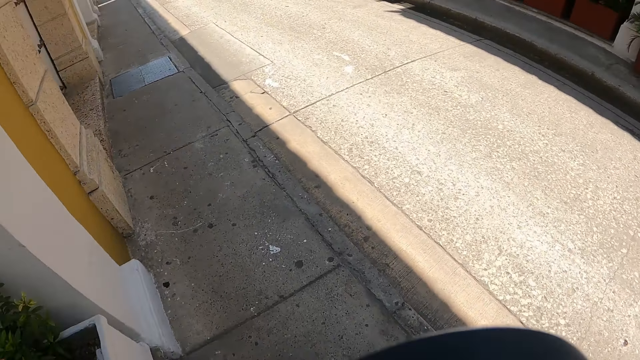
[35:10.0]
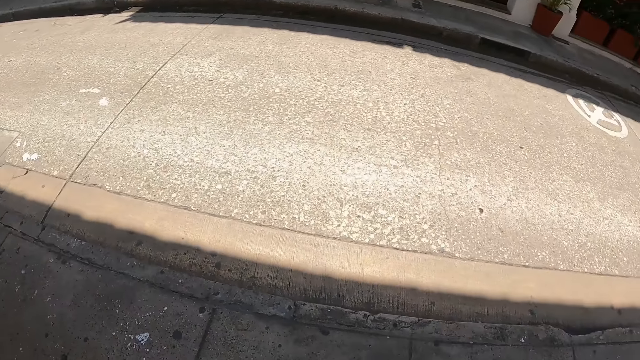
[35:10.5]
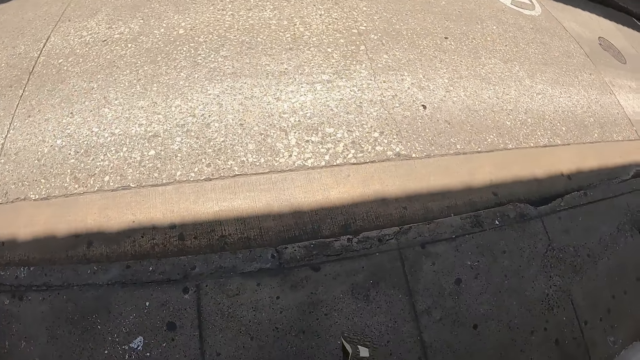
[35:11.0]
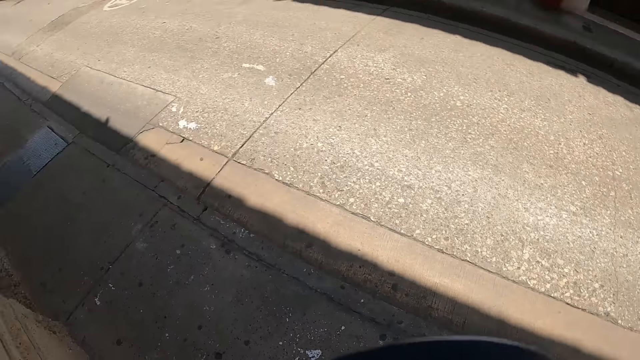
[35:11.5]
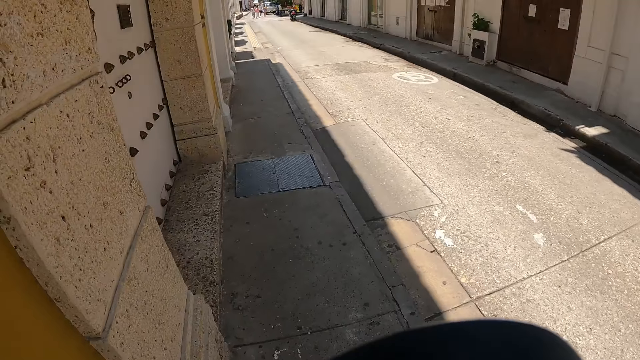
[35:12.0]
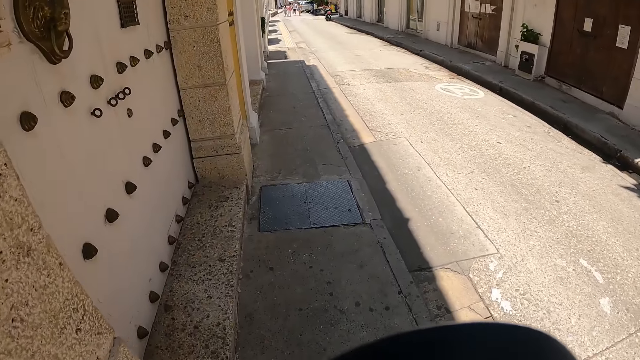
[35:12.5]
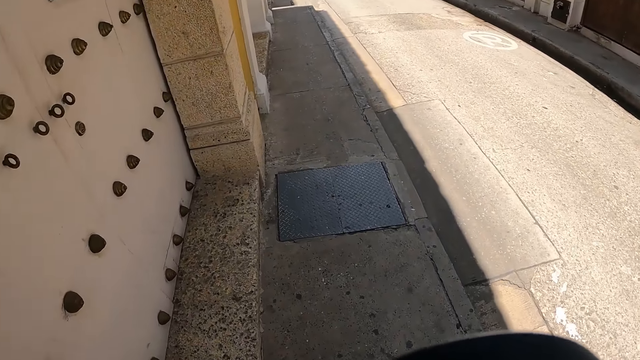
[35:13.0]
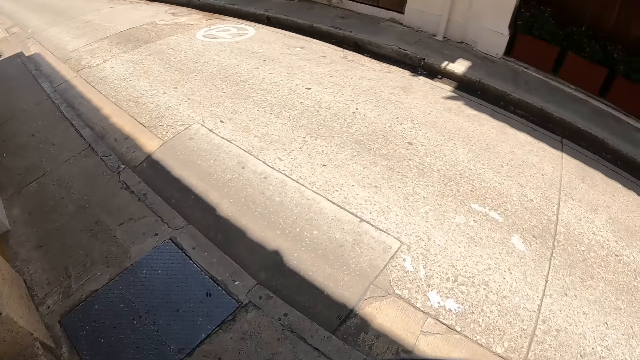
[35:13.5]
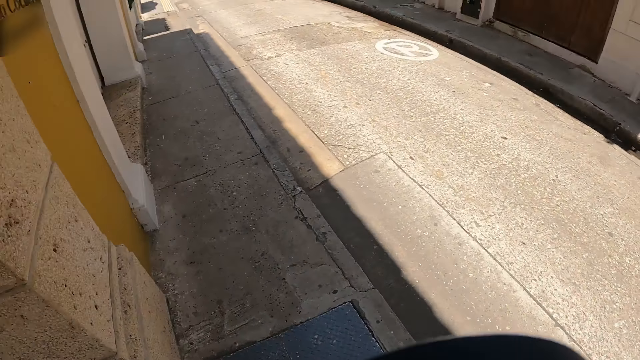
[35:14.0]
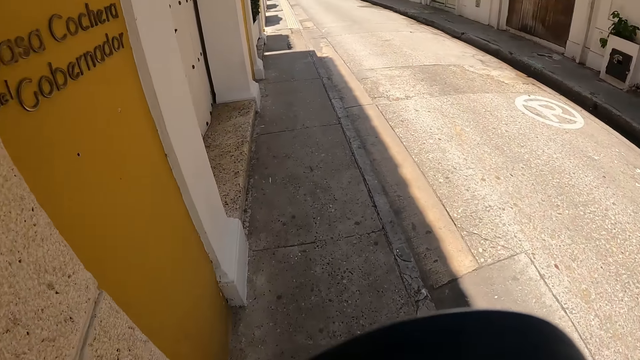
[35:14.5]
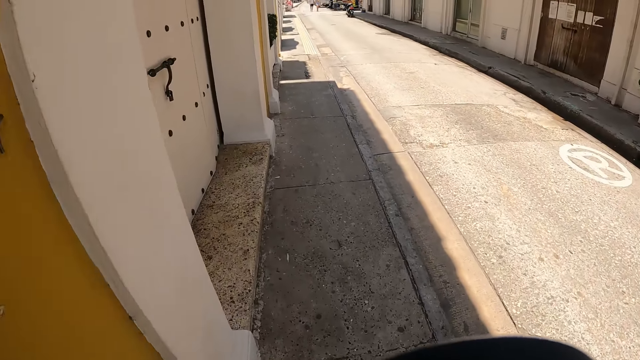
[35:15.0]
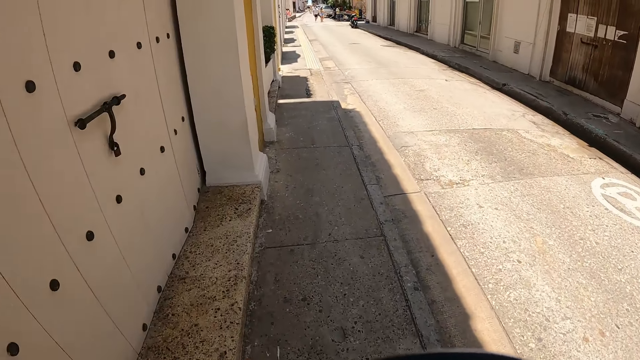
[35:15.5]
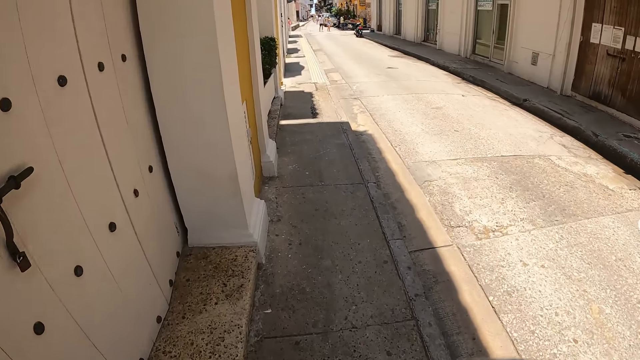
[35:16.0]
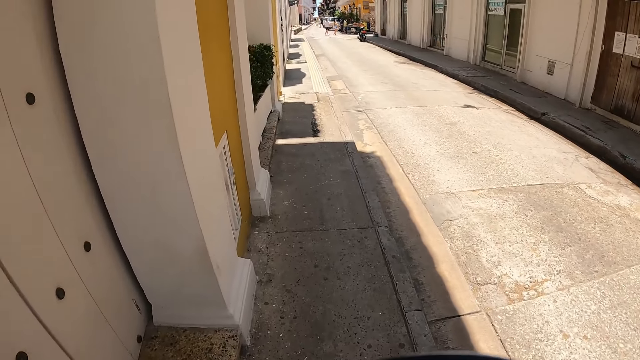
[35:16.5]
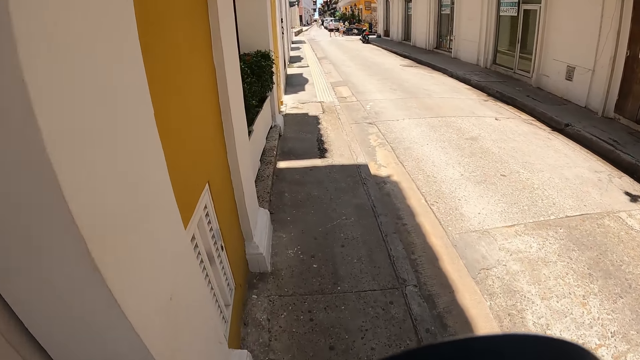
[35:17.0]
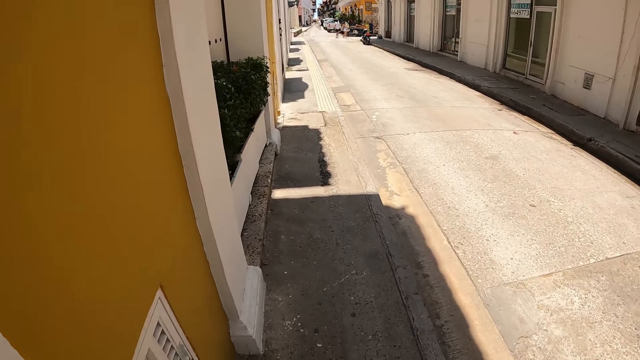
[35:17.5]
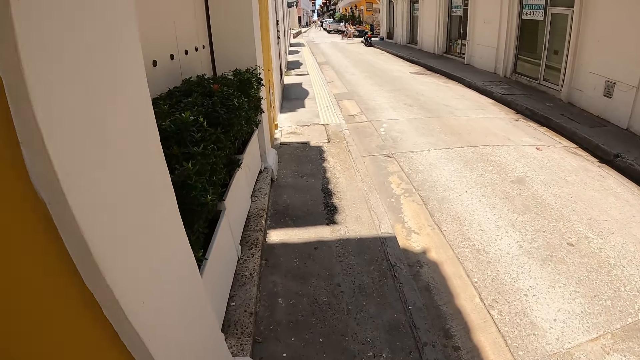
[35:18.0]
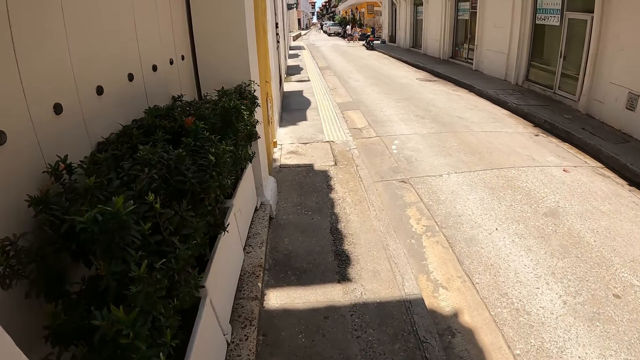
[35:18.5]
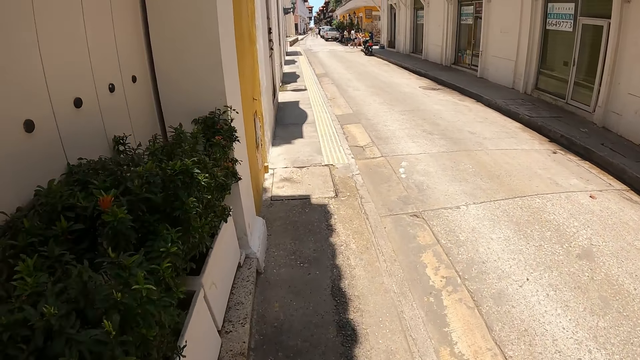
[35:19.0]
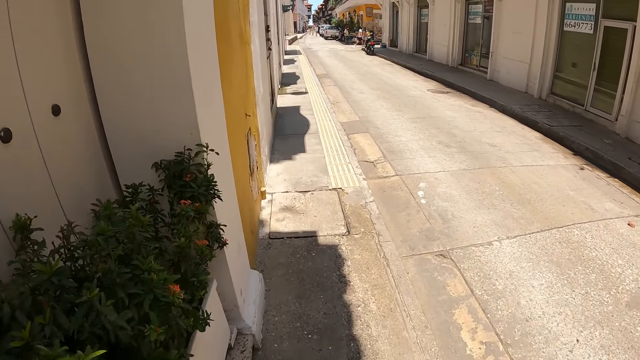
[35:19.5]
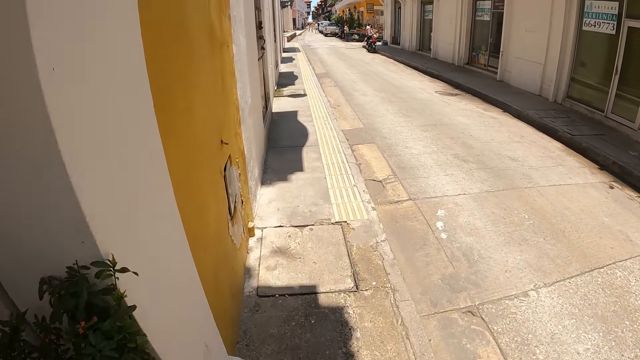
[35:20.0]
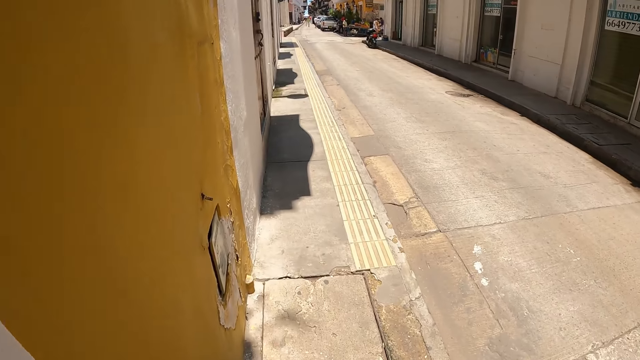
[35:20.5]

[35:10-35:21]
The camera wearer looks around. They turn around the walkway. They walk along the walkway.

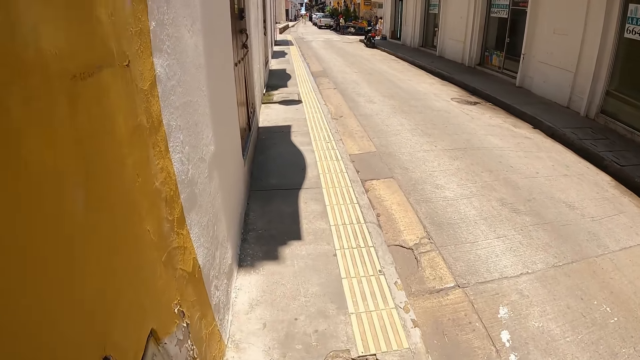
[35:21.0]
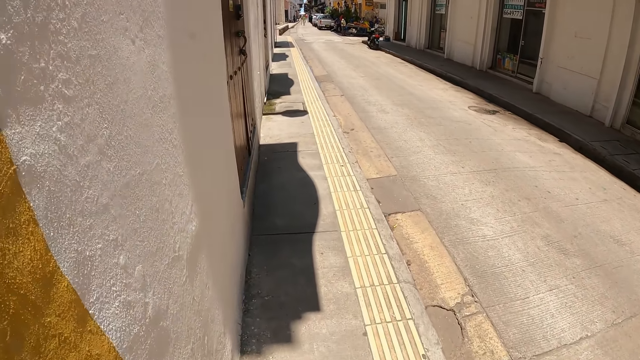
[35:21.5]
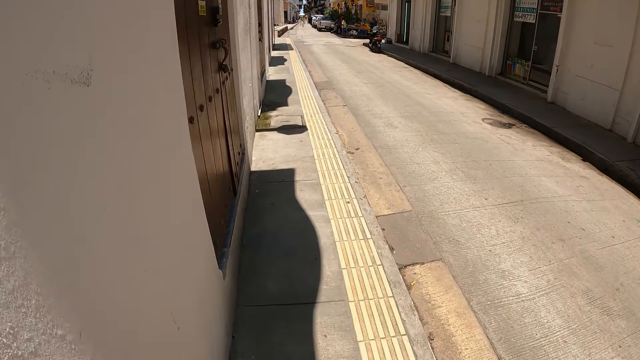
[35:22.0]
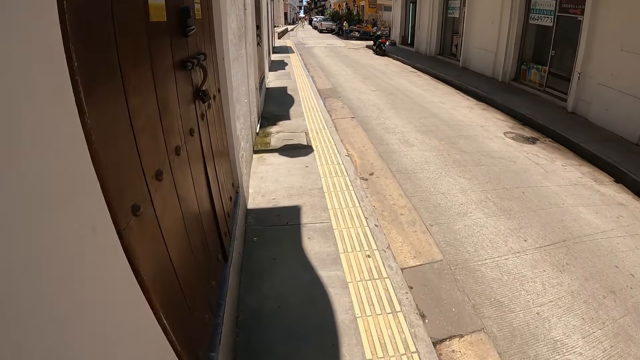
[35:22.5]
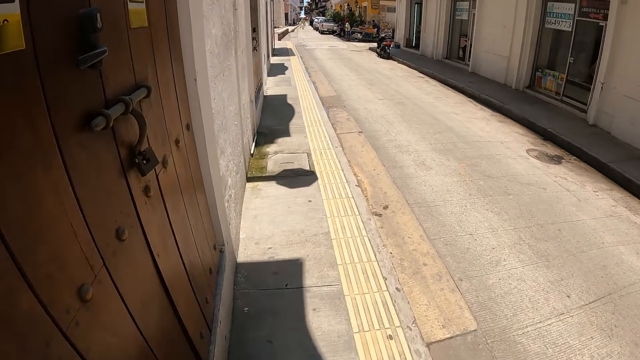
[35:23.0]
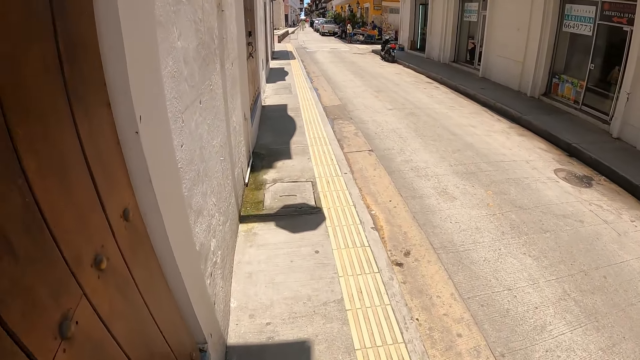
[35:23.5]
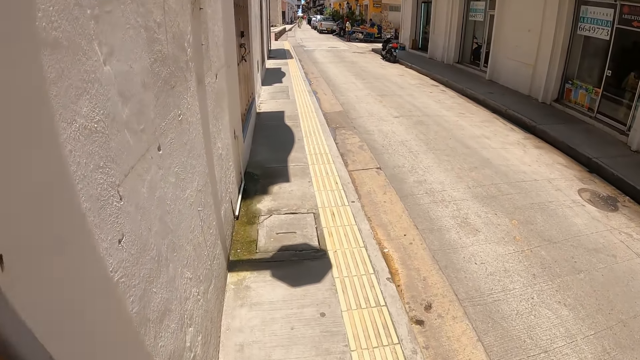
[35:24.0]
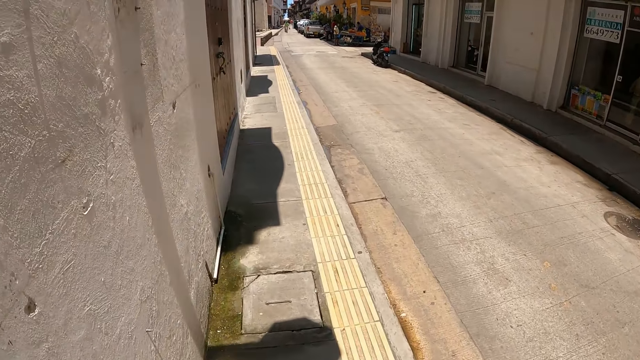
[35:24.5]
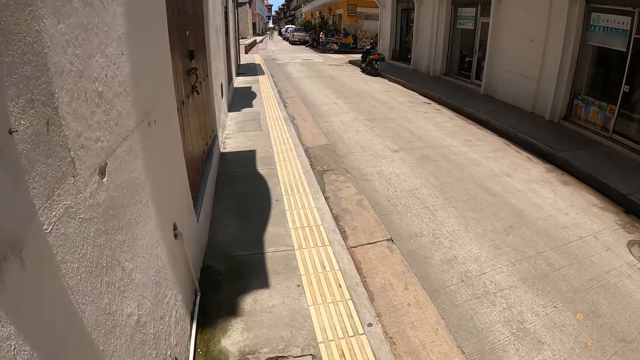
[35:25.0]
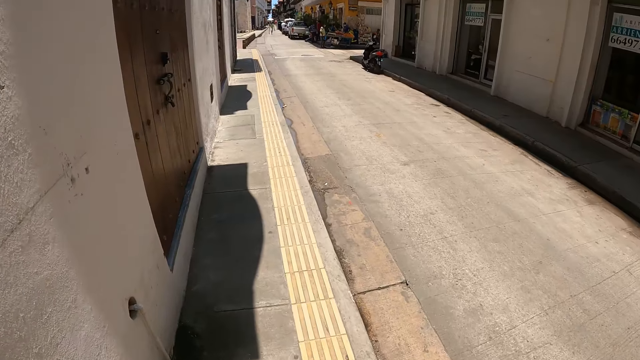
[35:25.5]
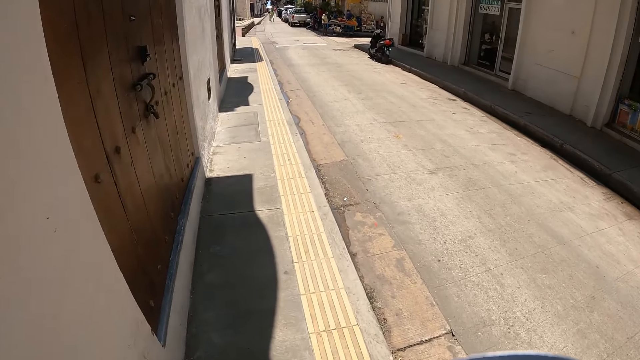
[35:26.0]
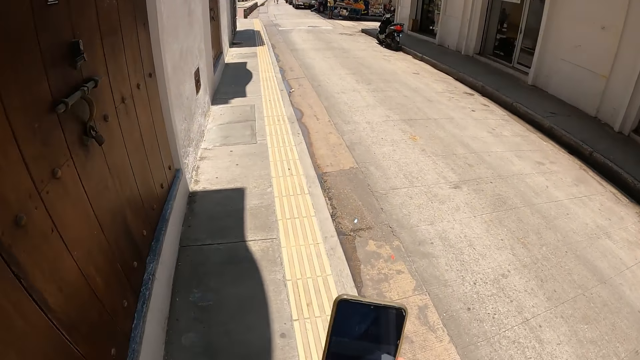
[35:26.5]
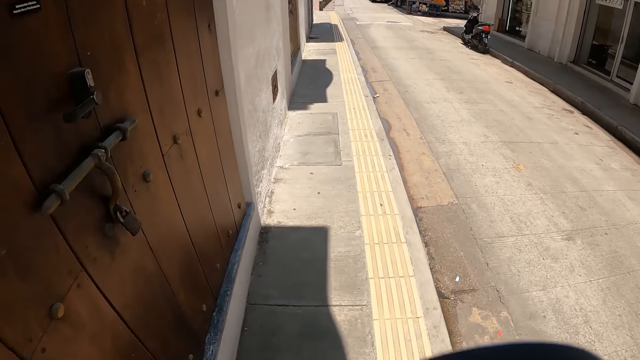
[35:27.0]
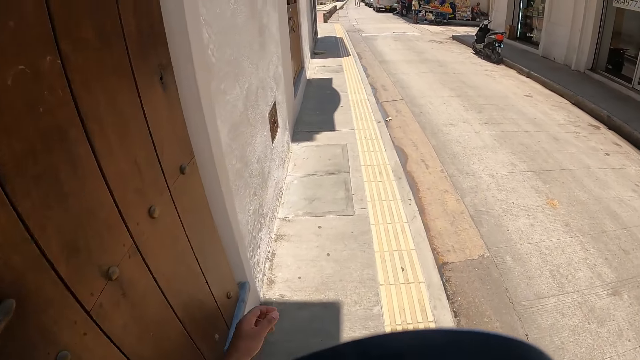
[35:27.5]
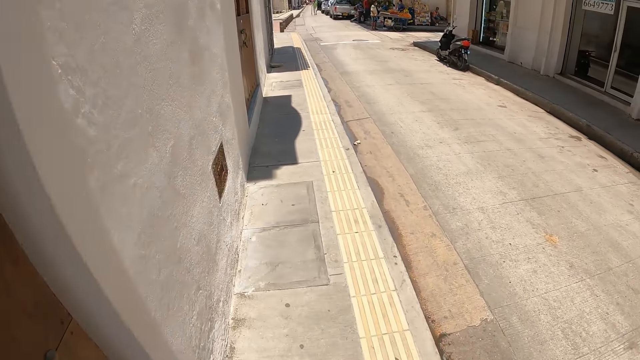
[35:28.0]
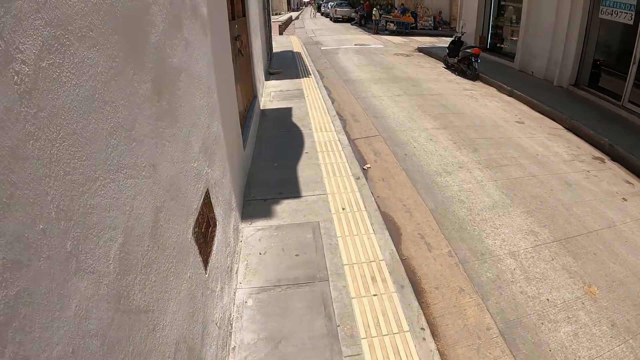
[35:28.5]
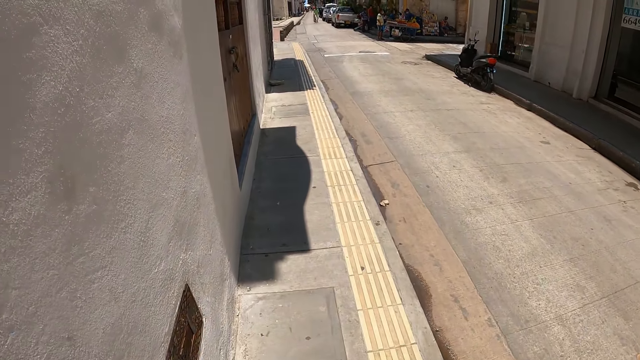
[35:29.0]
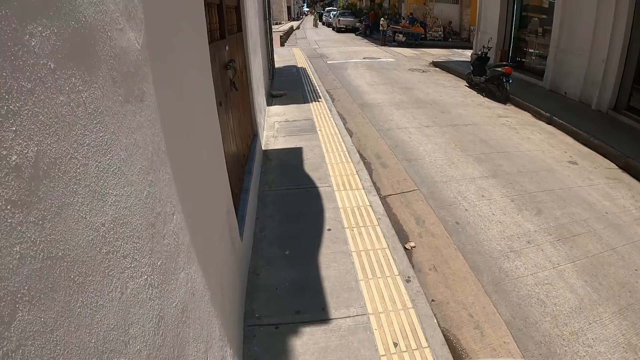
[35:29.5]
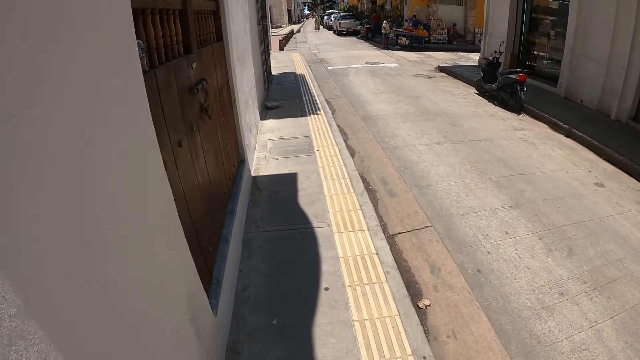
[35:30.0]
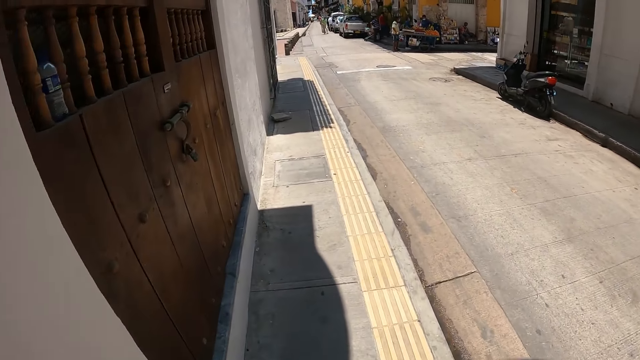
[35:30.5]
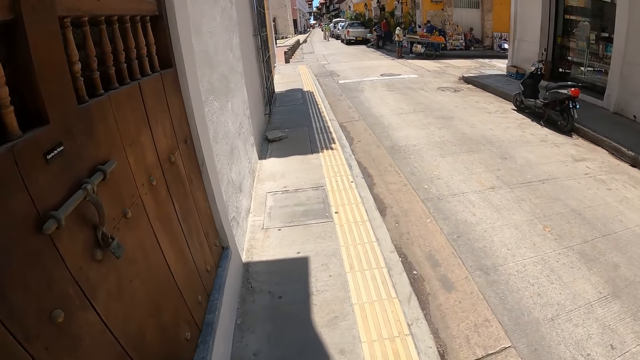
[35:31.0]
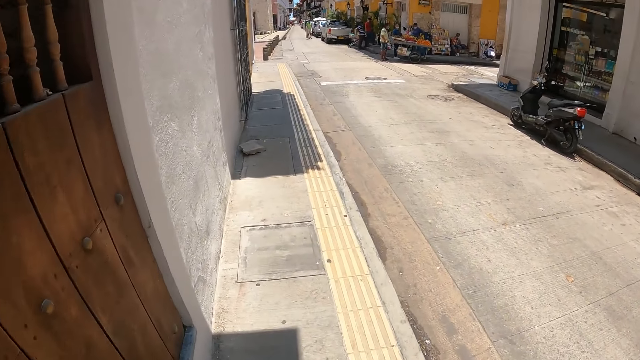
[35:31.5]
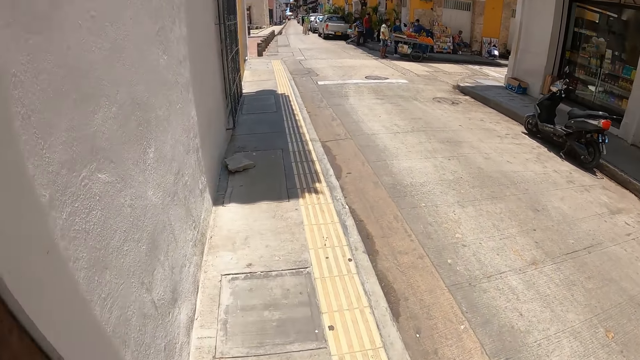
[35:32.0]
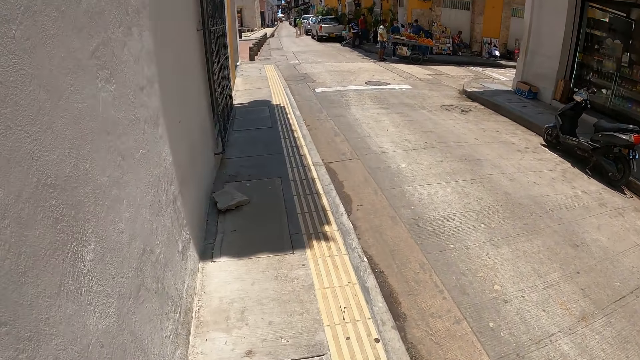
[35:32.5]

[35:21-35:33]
The camera wearer stares at the mobile phone. They walk along the walkway.
